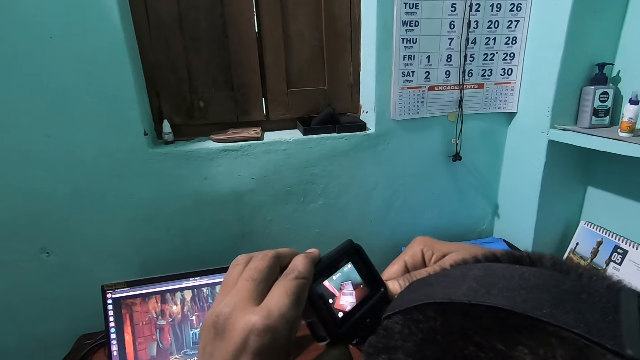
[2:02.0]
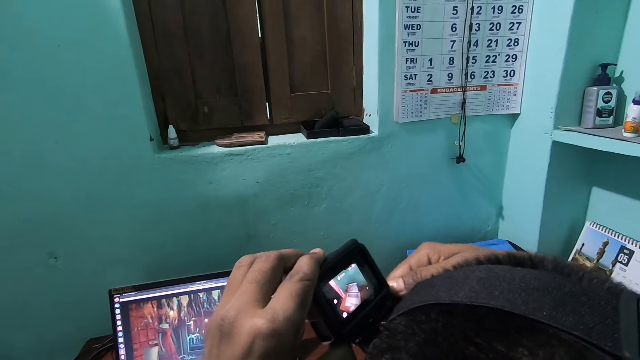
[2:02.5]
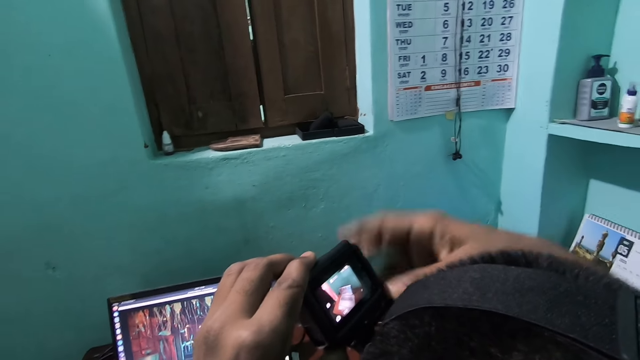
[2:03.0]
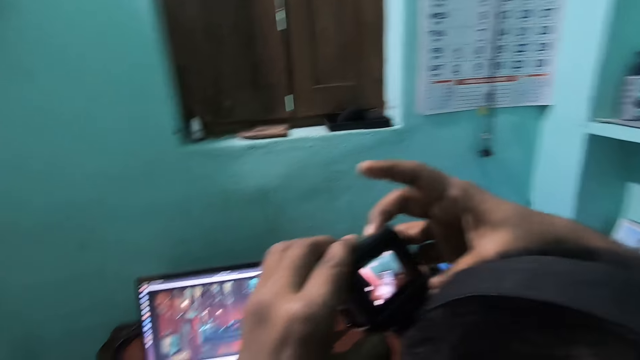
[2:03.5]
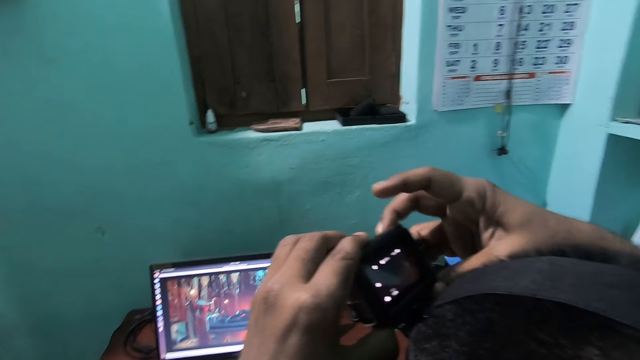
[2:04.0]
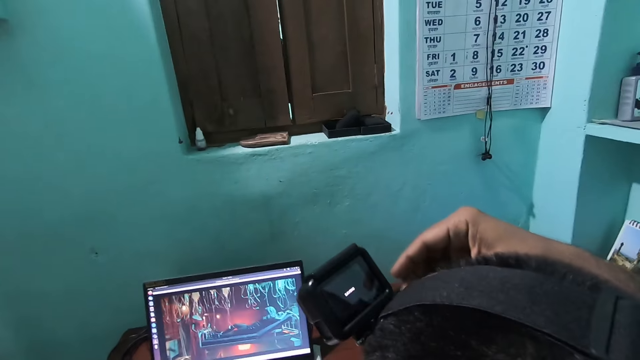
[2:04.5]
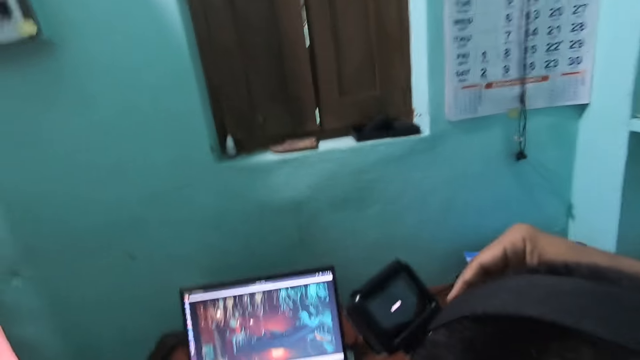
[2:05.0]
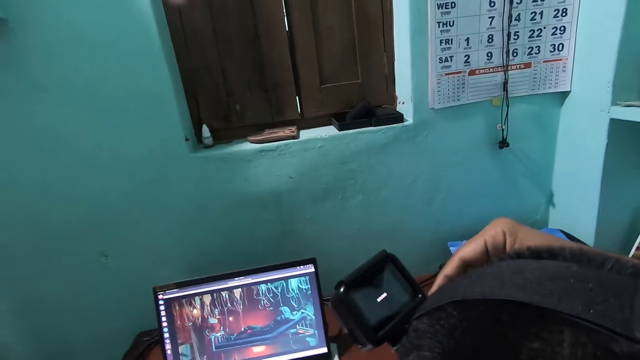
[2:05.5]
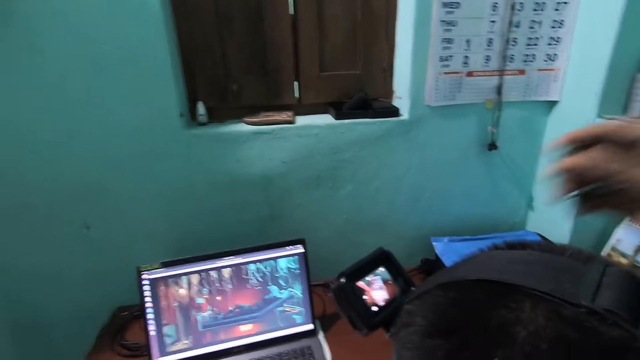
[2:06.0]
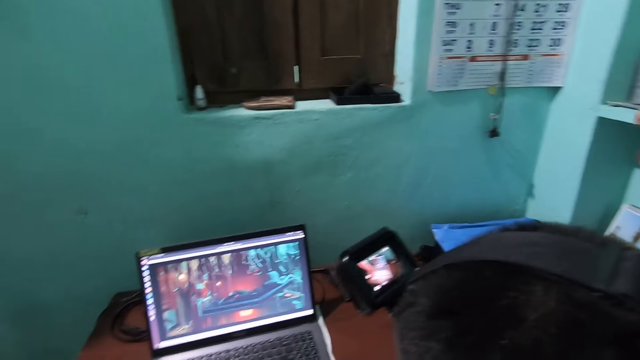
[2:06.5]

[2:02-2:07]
The camera wearer adjusts the camcorder on a man.

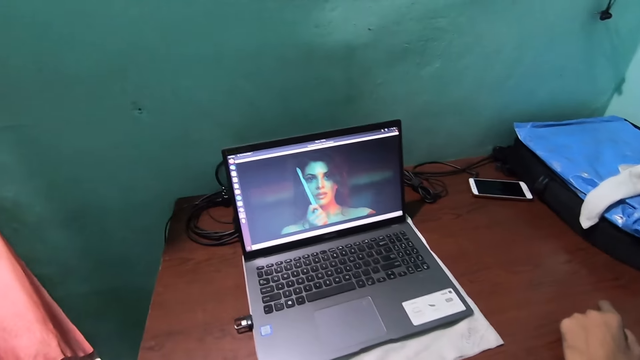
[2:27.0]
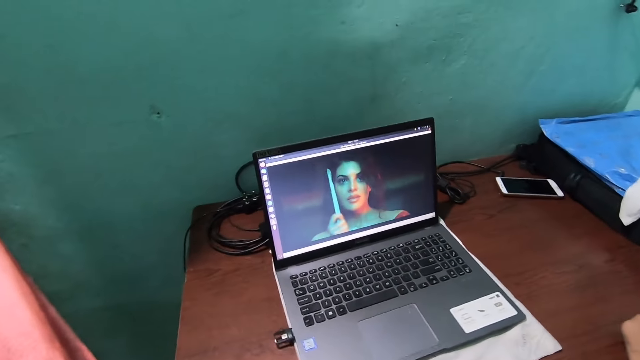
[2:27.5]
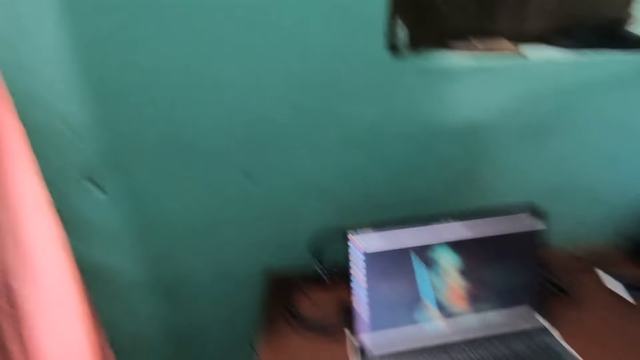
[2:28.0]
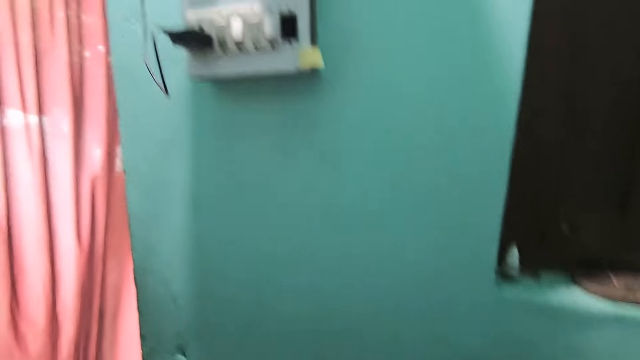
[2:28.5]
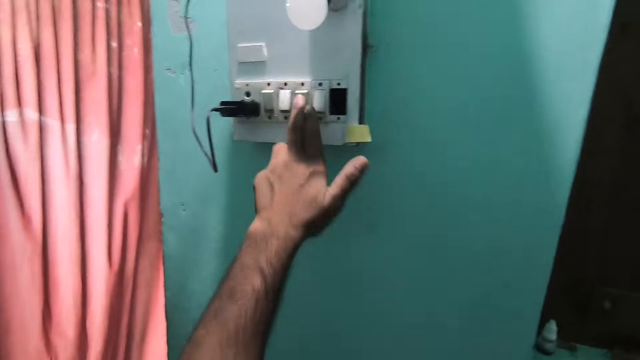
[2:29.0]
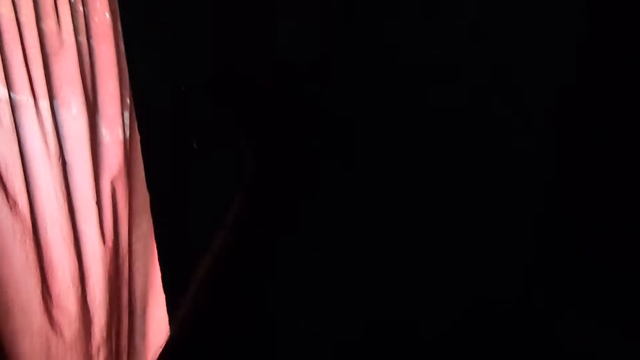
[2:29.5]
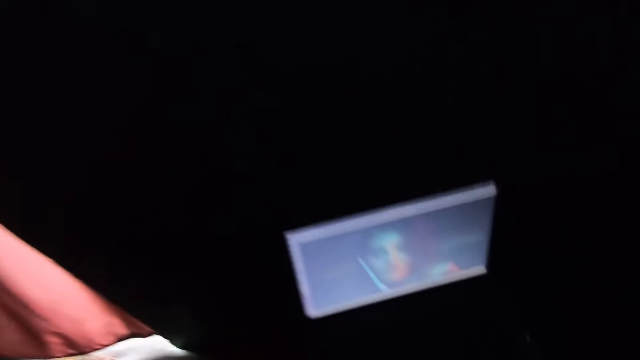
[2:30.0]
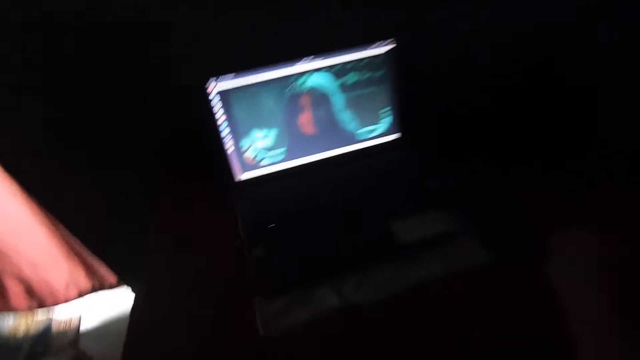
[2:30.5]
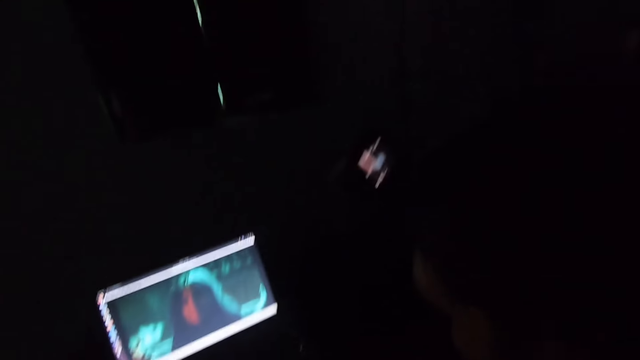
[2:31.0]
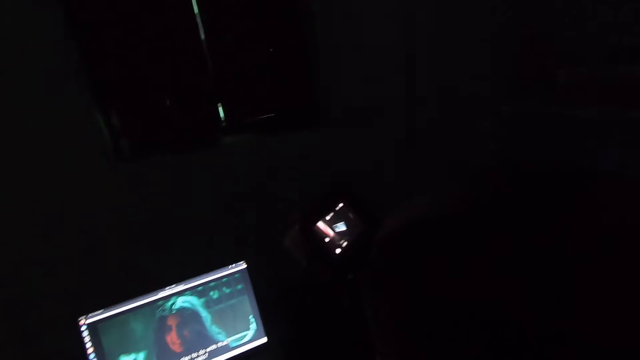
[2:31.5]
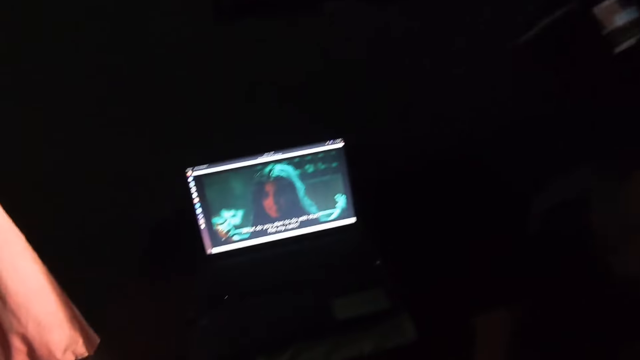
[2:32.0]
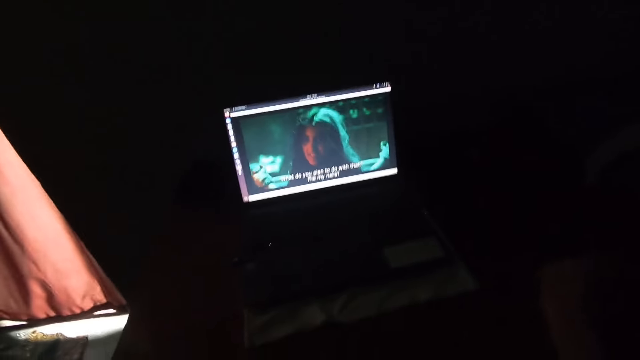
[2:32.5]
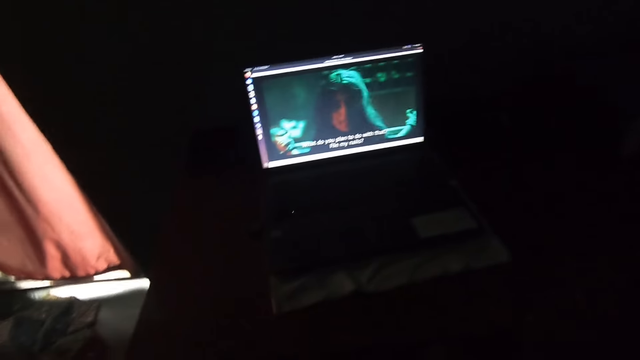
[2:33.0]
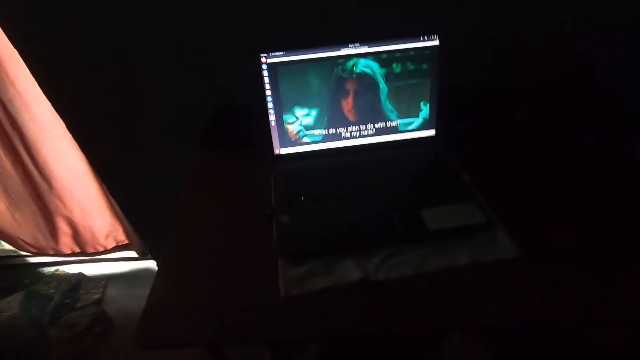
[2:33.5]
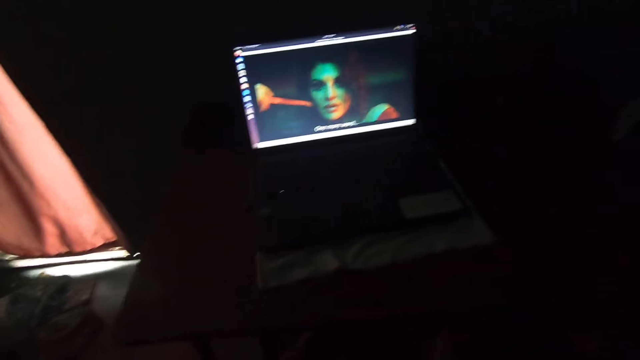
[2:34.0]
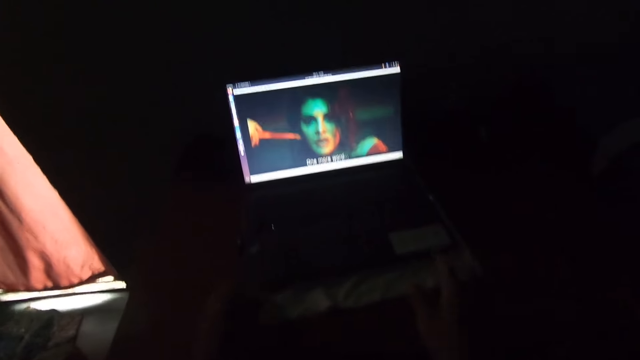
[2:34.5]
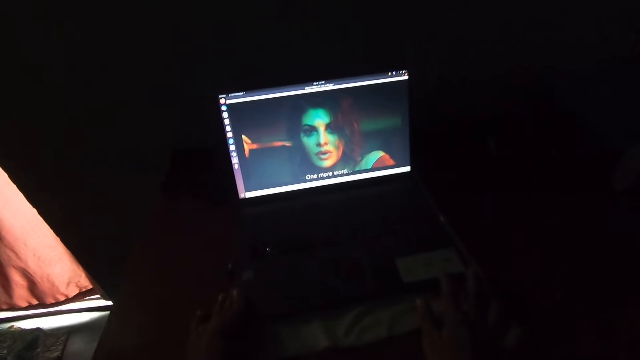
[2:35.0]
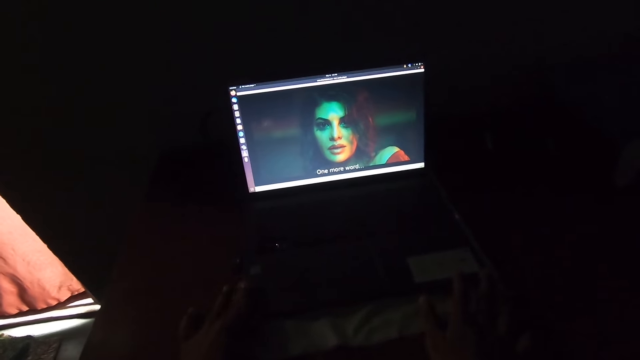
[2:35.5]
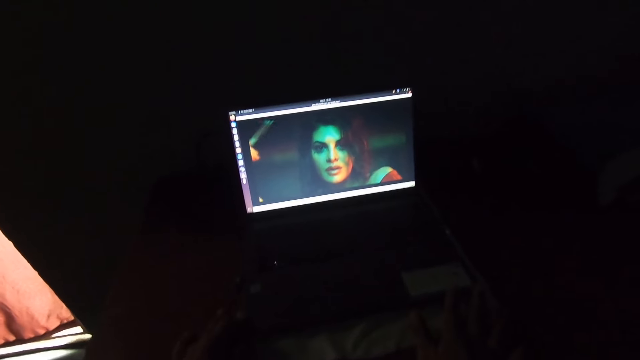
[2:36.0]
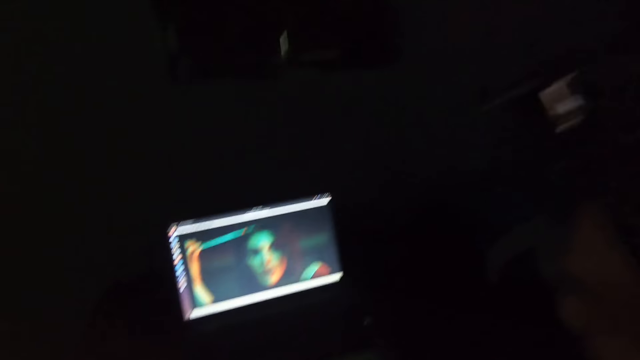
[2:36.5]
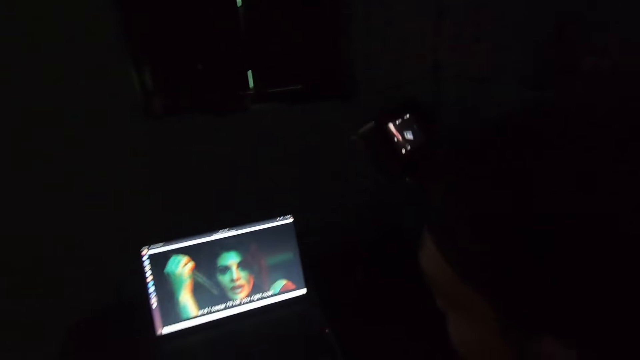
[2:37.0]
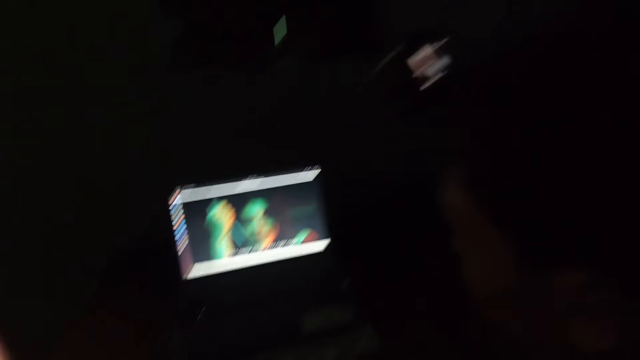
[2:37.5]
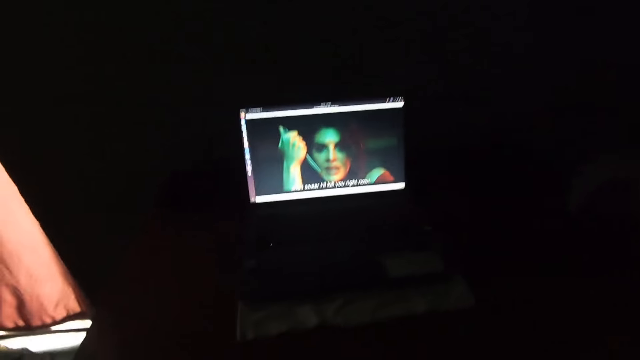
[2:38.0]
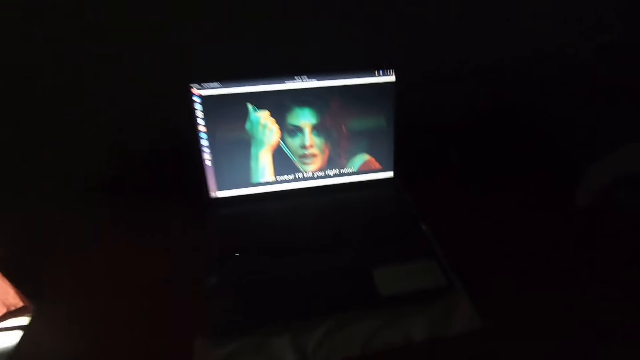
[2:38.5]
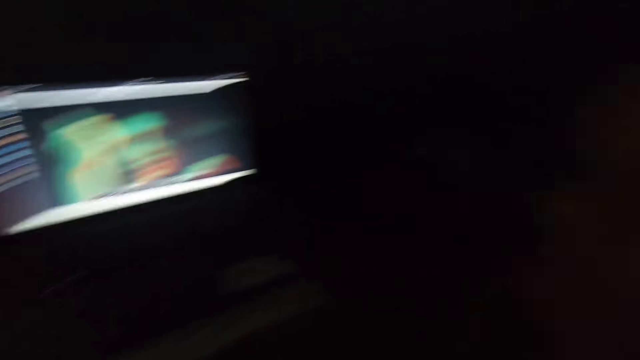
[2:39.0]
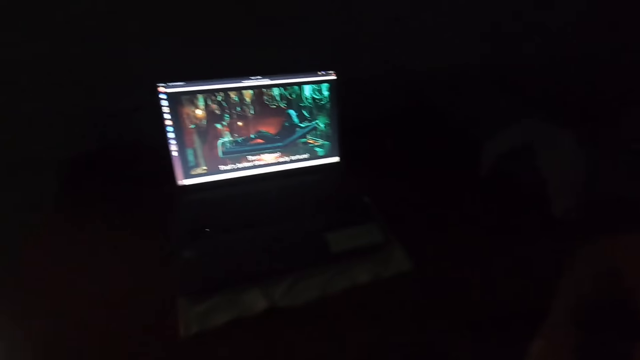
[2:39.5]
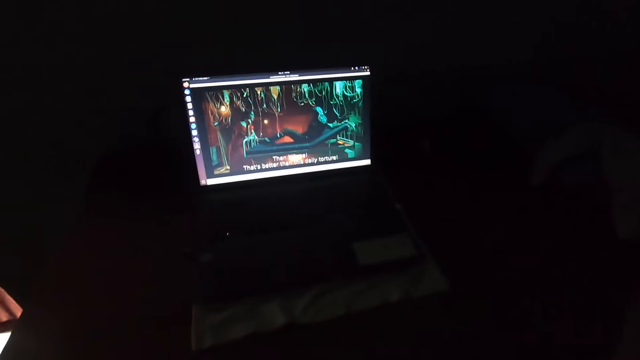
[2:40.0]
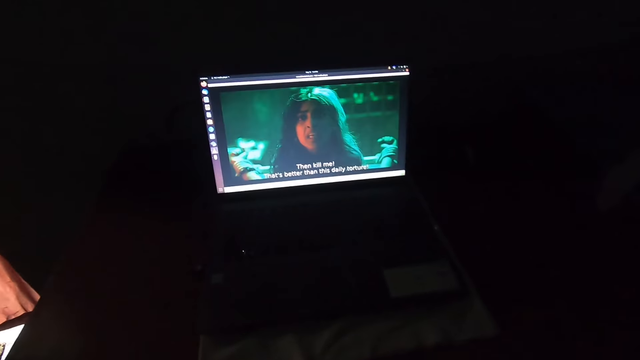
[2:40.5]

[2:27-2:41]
The camera wearer switches off the lights. They use a laptop. They place both hands on the laptop.
